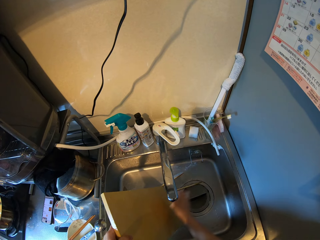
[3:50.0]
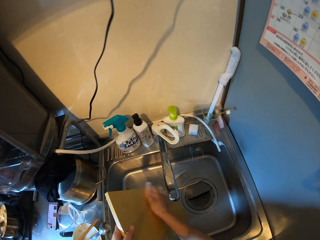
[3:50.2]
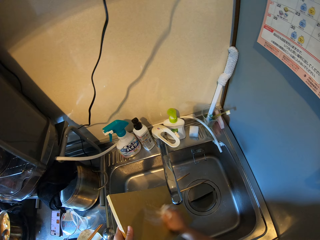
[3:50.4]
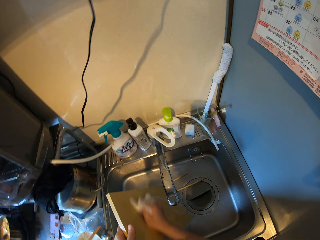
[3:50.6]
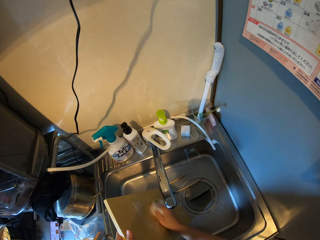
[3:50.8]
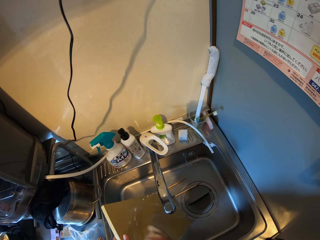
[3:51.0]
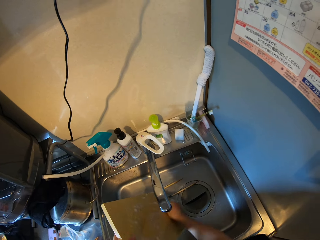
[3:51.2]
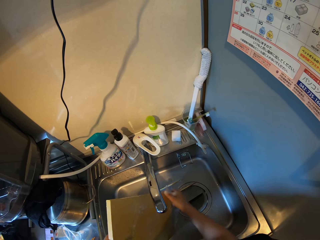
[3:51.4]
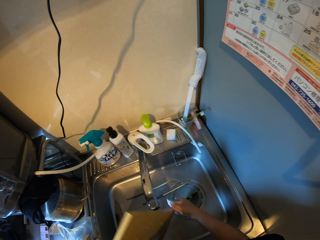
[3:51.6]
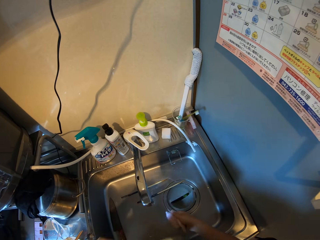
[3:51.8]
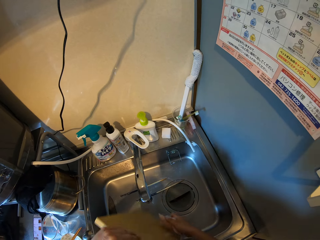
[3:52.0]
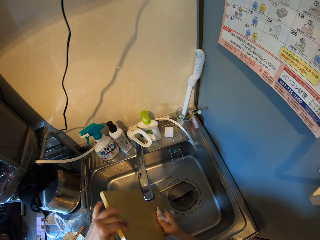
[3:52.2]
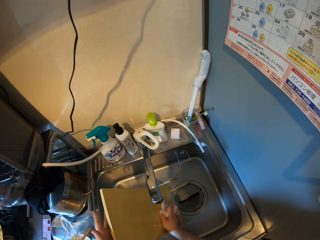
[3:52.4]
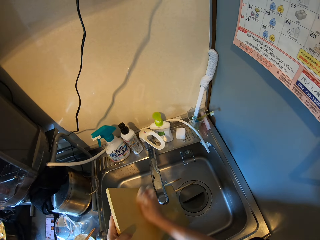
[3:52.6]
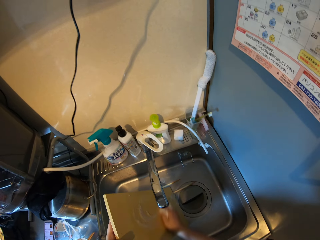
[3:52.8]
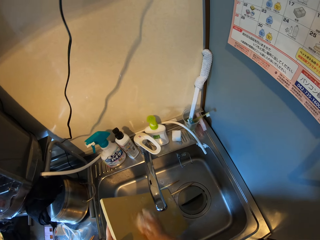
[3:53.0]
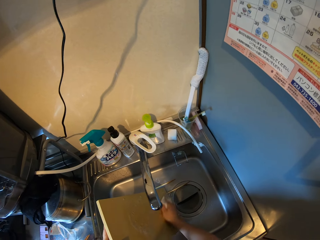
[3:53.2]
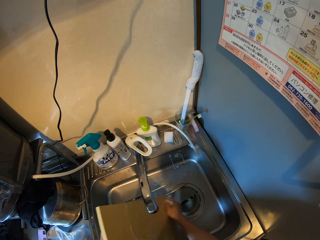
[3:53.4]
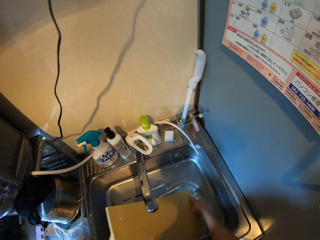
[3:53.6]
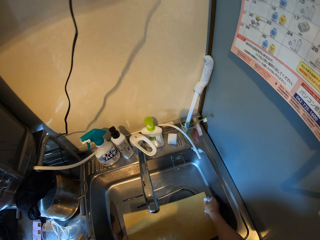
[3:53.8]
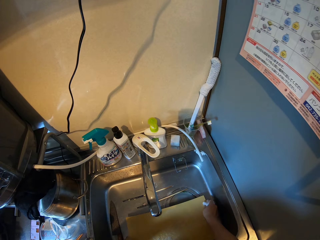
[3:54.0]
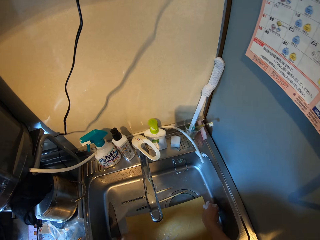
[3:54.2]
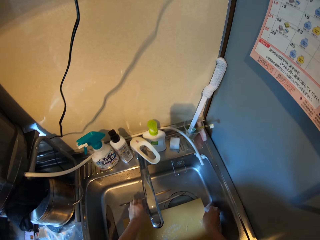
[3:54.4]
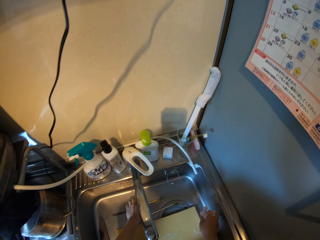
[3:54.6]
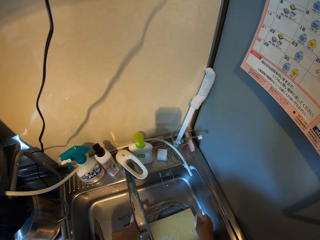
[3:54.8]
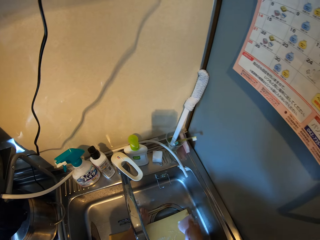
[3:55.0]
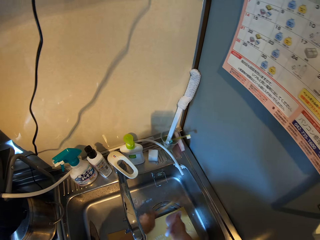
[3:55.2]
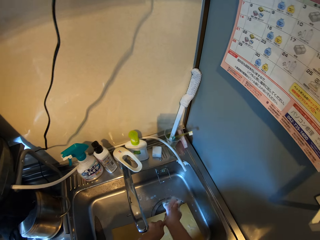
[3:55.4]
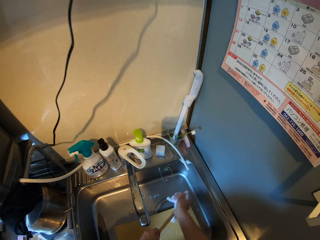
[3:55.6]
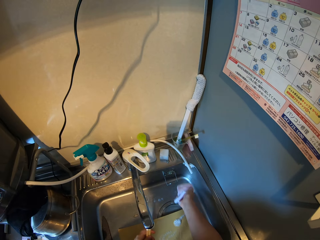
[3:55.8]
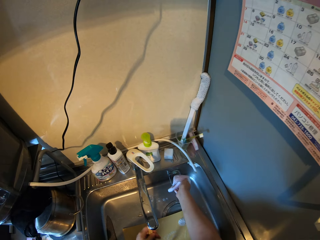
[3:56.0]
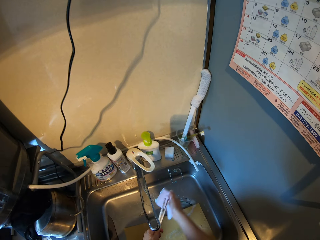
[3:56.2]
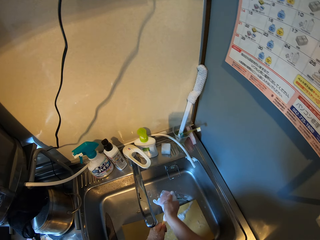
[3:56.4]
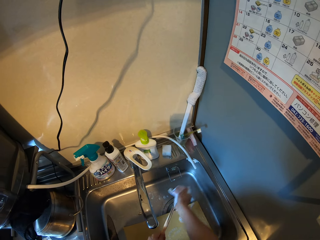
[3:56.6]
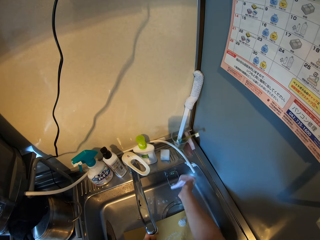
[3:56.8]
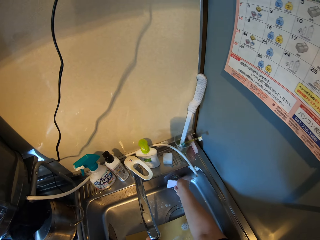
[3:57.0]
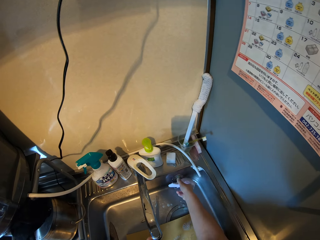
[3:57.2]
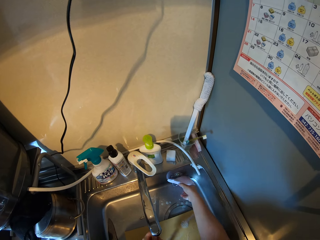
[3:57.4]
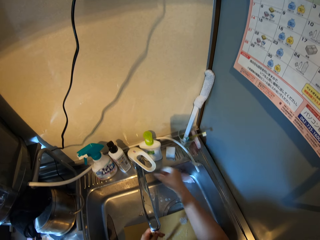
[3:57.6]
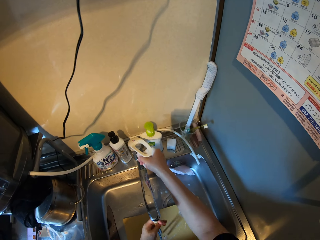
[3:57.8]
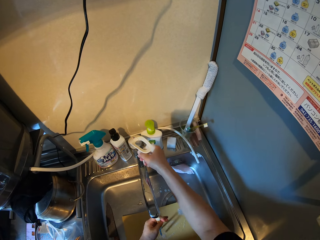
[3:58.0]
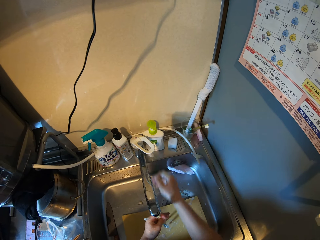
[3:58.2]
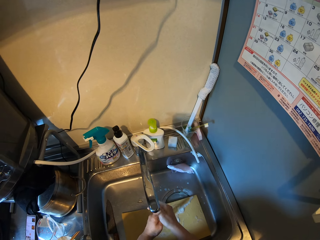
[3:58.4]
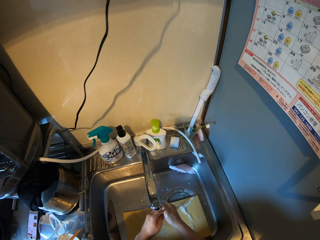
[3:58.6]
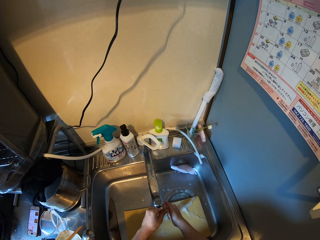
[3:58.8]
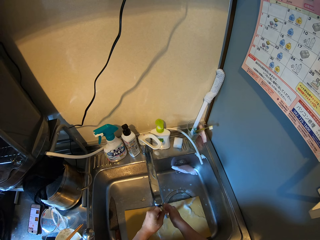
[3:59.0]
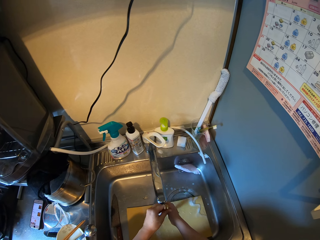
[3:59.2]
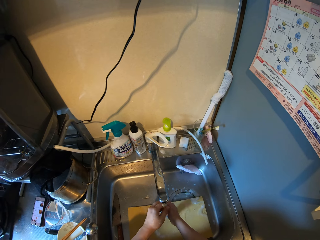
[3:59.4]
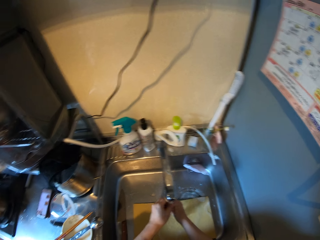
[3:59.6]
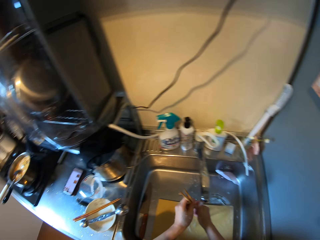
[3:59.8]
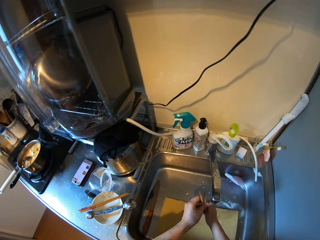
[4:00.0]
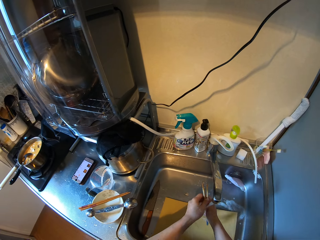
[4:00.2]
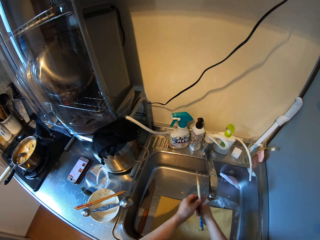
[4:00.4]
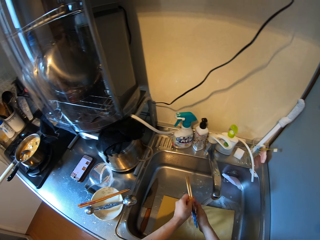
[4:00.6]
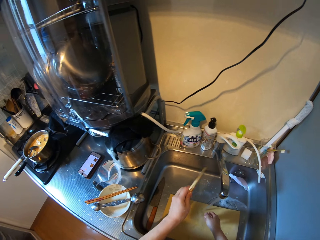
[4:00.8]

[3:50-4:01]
The camera wearer switches off the tap in the kitchen basin sink. They wash the cutting board or chopping board in the kitchen basin sink with the sponge. They turn the chopping board. They wash the chopping board. They put the chopping board in the sink. They pick another chopping stick or chopsticks in the kitchen basin sink. They wash the chopping stick in the kitchen basin sink with the sponge. They drop the sponge inside a rack in the kitchen basin sink. They open up the tap in the kitchen basin sink. They rinse the chopsticks in the kitchen basin sink.

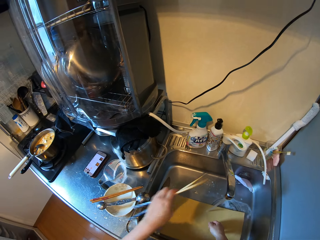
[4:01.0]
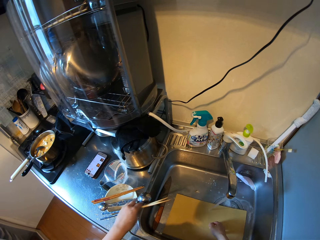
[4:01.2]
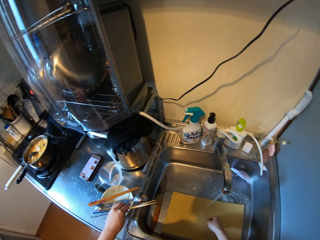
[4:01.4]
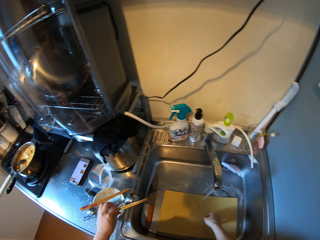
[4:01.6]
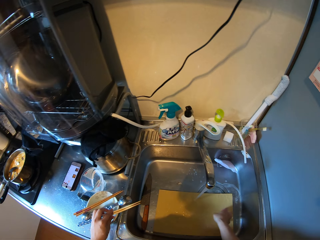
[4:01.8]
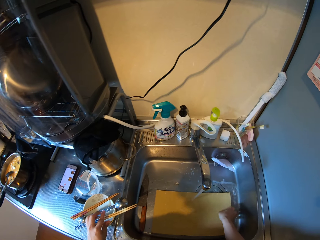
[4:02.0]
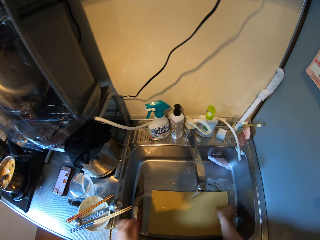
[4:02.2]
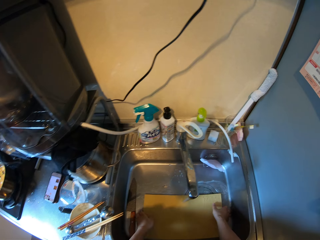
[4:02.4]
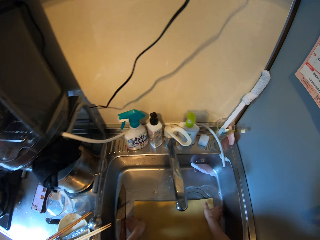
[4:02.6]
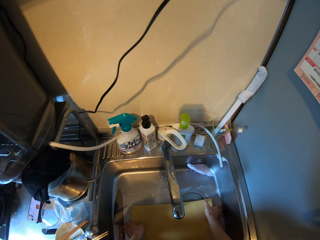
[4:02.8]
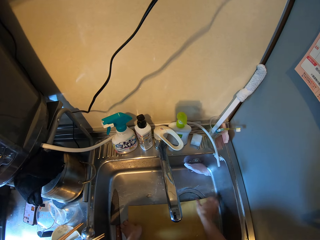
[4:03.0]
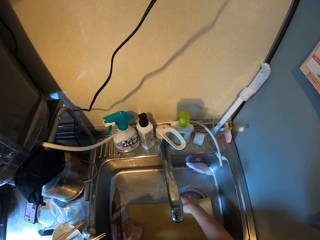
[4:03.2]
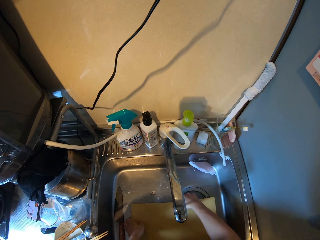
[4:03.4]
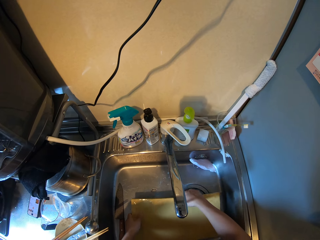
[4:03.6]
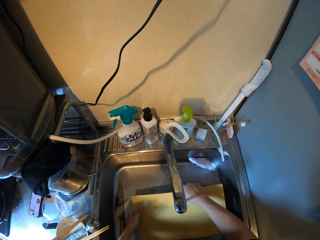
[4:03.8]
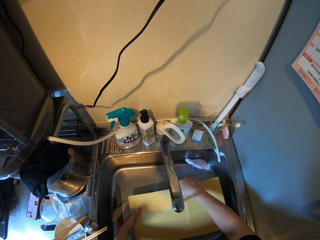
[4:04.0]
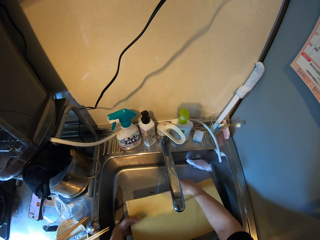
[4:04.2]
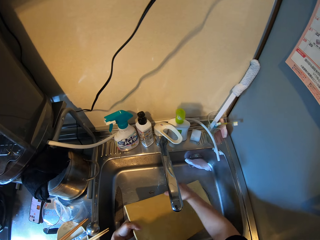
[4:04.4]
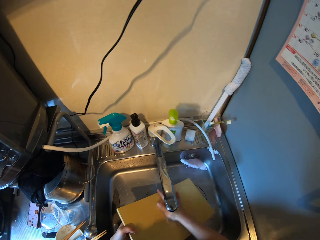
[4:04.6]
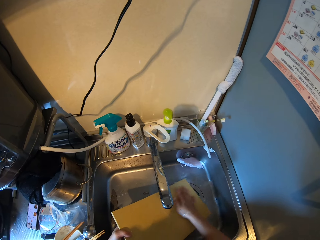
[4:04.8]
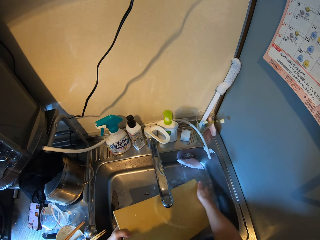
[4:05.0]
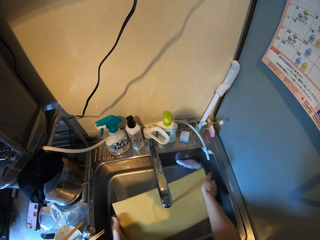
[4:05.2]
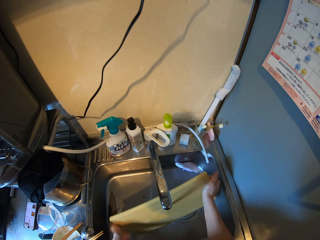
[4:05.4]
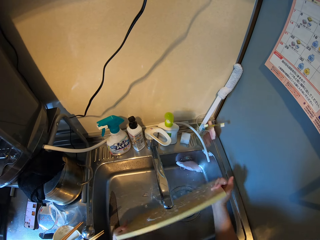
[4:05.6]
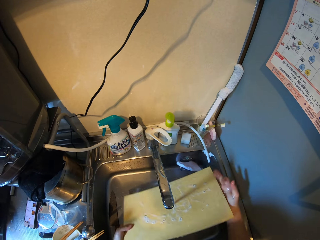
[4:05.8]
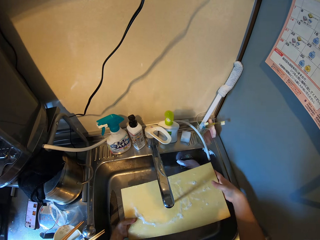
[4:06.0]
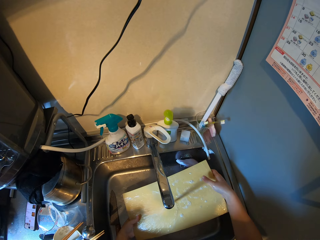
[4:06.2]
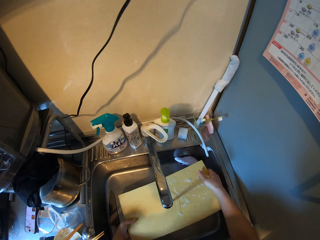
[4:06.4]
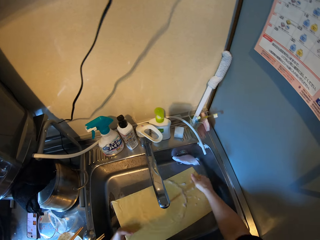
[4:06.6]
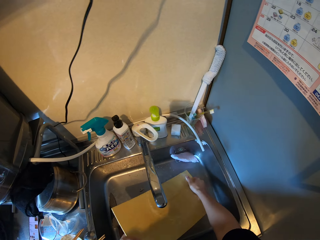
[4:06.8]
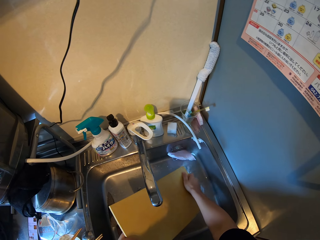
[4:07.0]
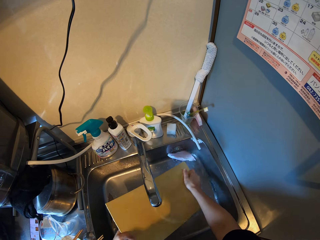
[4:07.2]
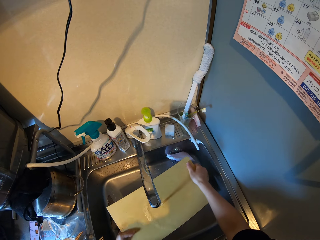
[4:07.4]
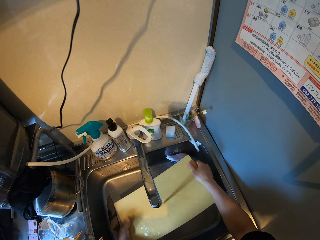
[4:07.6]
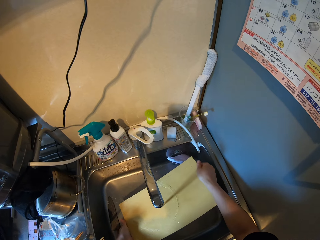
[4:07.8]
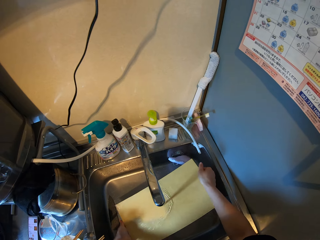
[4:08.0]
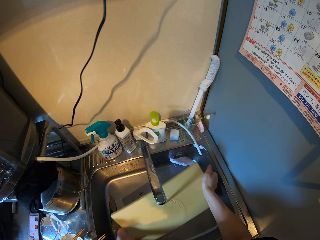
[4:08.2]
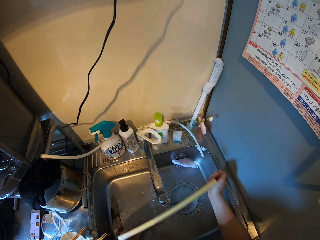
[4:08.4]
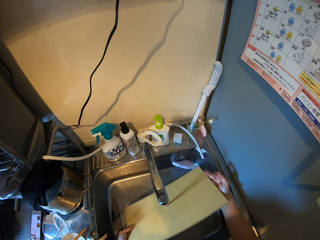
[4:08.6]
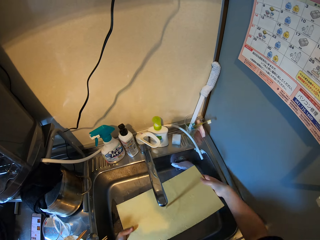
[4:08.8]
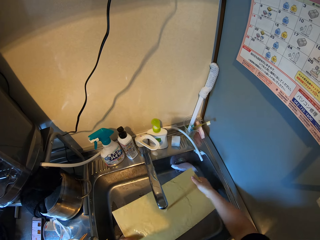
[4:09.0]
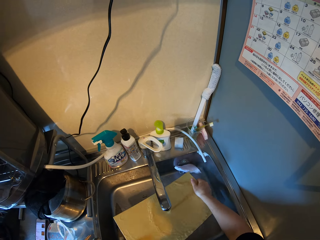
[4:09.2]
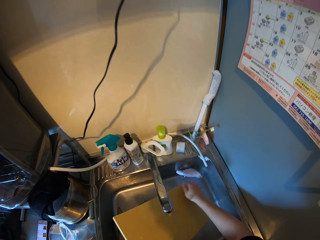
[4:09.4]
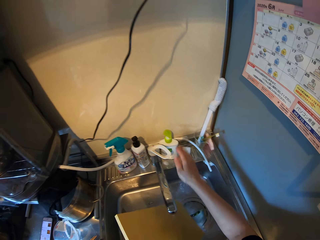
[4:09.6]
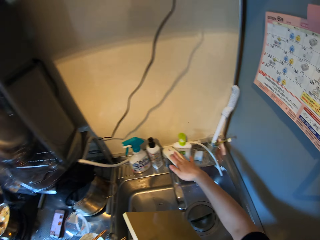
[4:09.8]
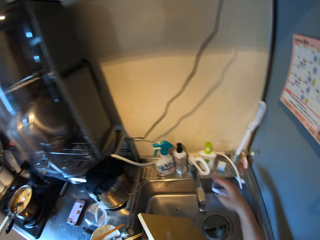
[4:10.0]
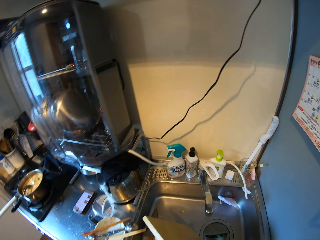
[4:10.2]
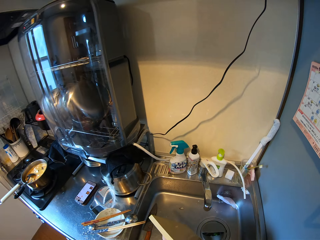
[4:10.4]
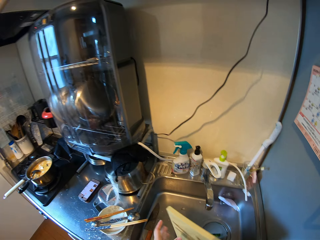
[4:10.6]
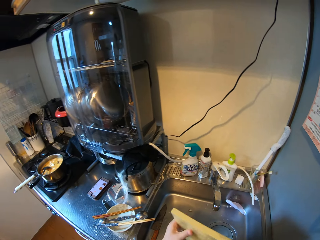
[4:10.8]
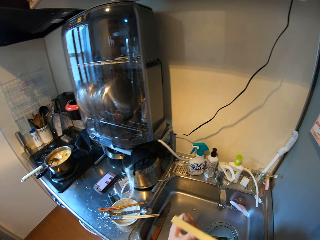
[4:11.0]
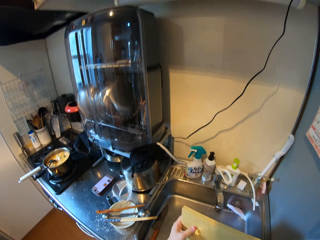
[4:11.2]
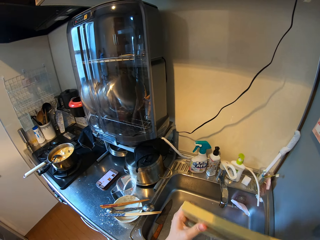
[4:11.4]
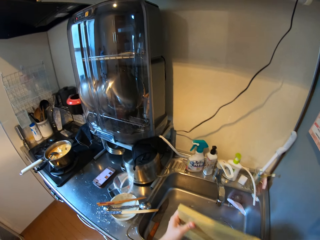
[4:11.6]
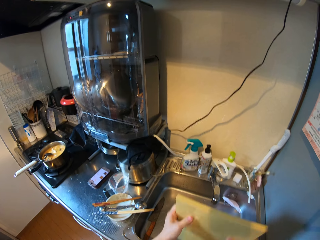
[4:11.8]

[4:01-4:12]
The camera wearer drops the chopsticks on the plate on the kitchen basin. She picks up the cutting board or chopping board in the kitchen basin sink. She rinses the chopping board. She rinses the cutting board in the kitchen basin sink. She switches off the tap with her right hand. She holds the chopping board. She shakes the cutting board inside the kitchen basin sink.
